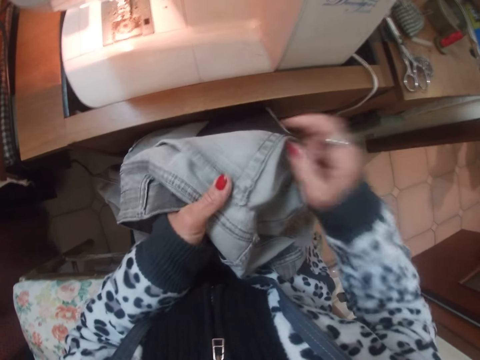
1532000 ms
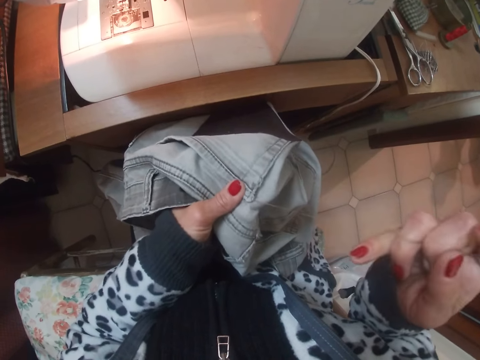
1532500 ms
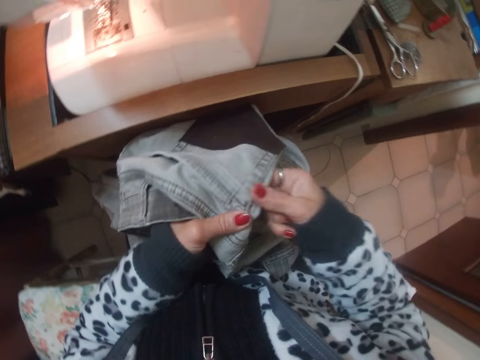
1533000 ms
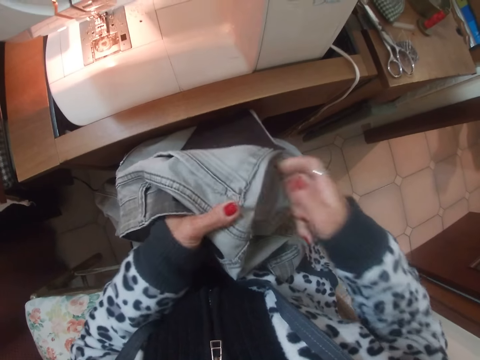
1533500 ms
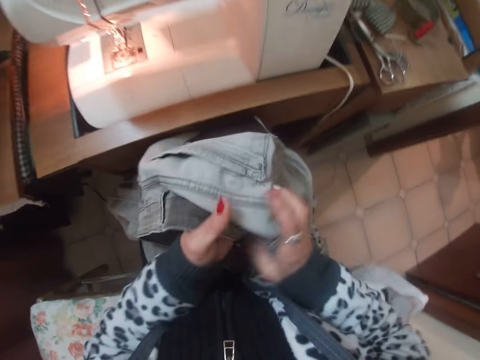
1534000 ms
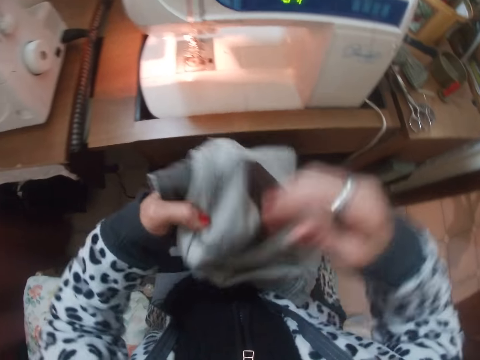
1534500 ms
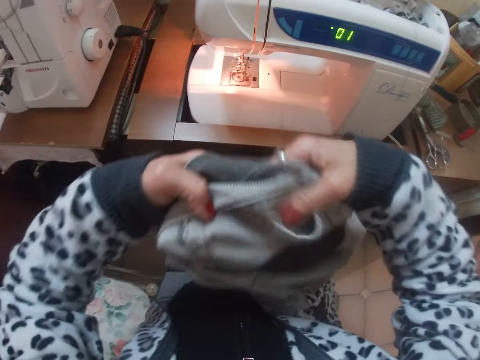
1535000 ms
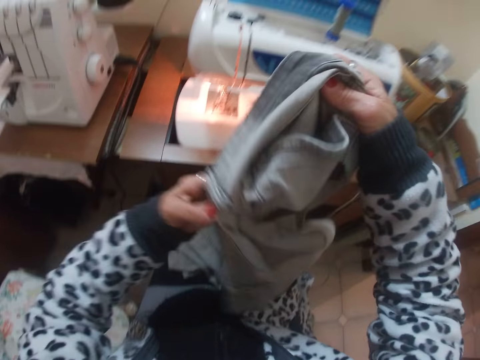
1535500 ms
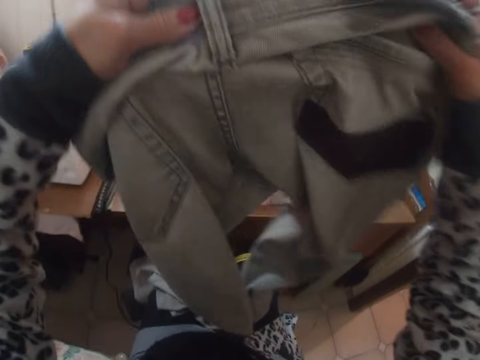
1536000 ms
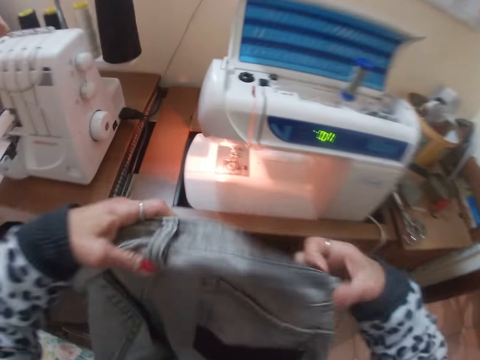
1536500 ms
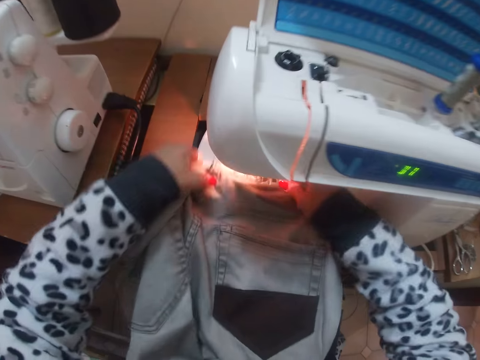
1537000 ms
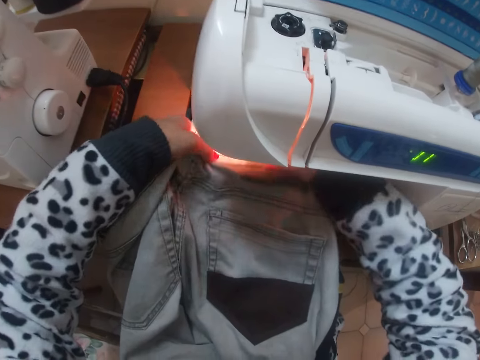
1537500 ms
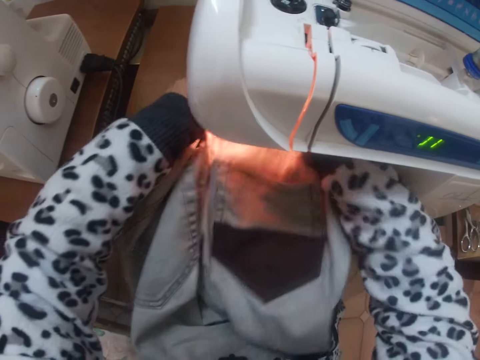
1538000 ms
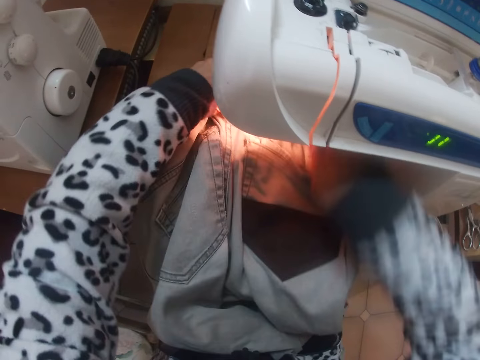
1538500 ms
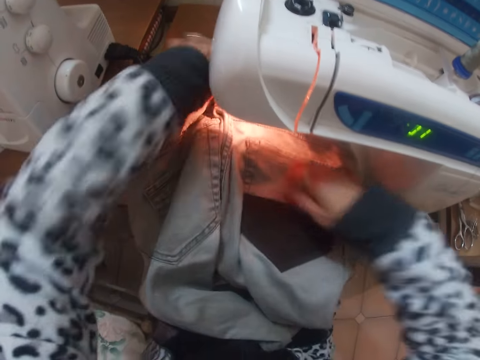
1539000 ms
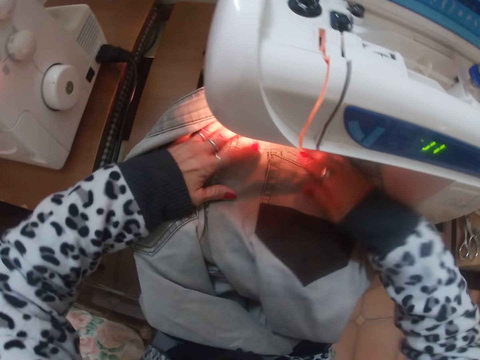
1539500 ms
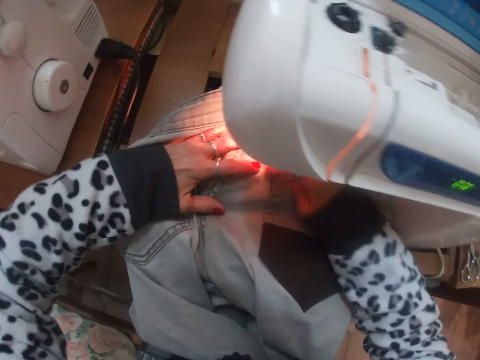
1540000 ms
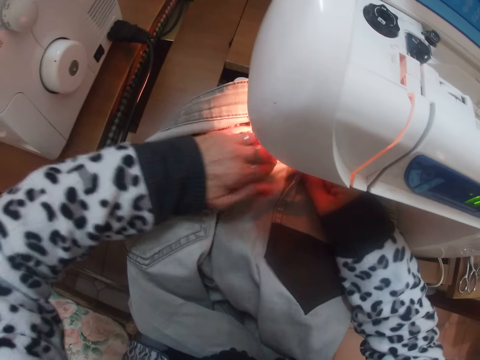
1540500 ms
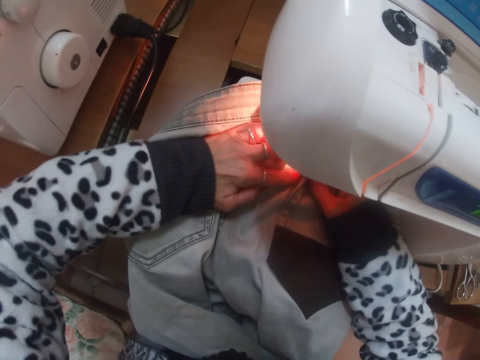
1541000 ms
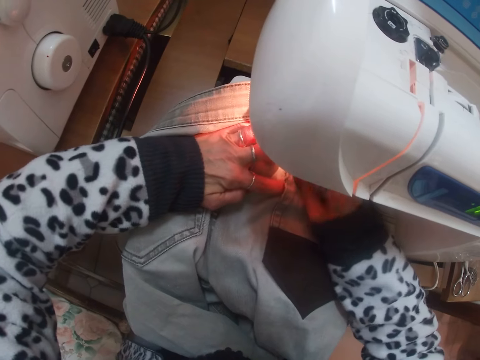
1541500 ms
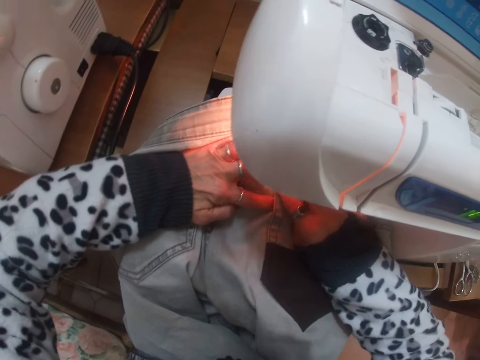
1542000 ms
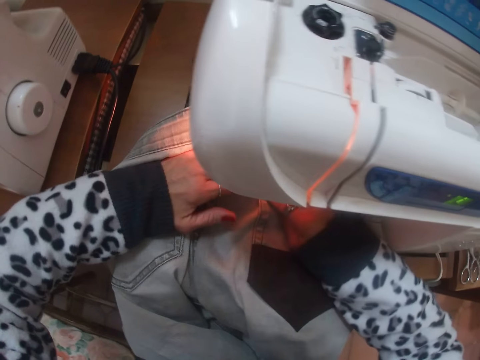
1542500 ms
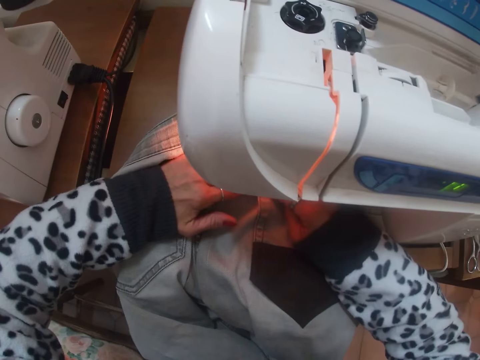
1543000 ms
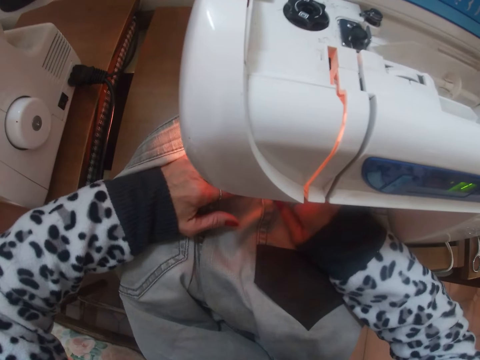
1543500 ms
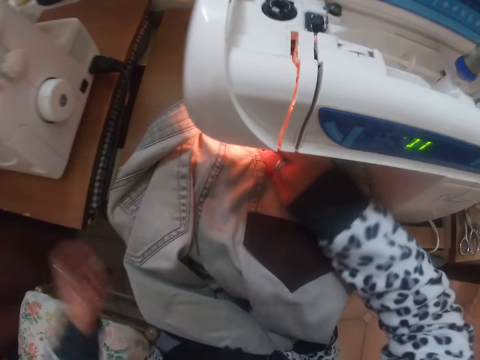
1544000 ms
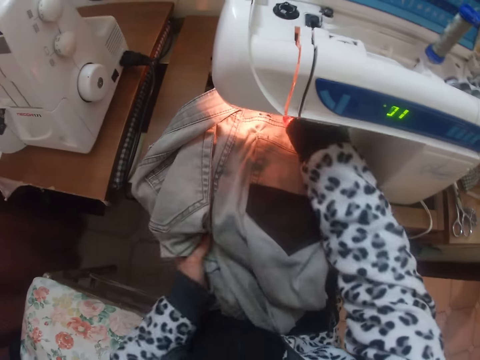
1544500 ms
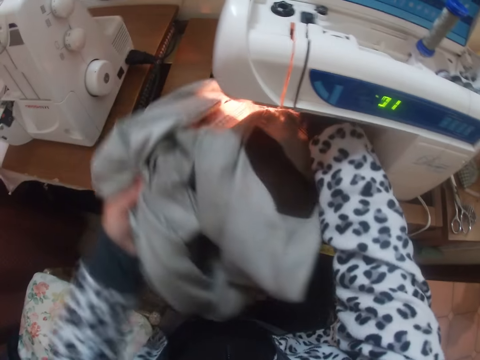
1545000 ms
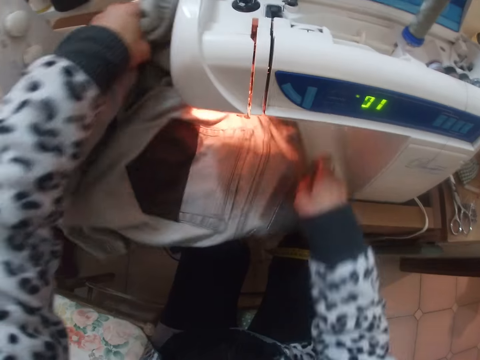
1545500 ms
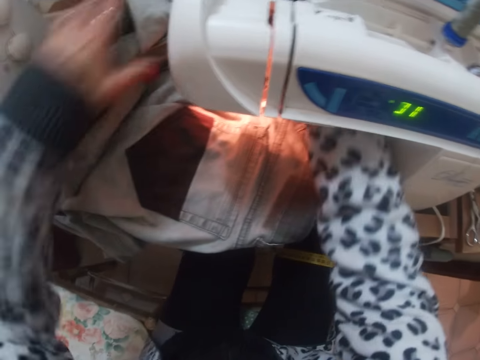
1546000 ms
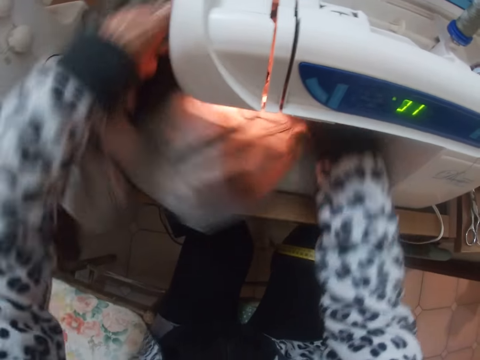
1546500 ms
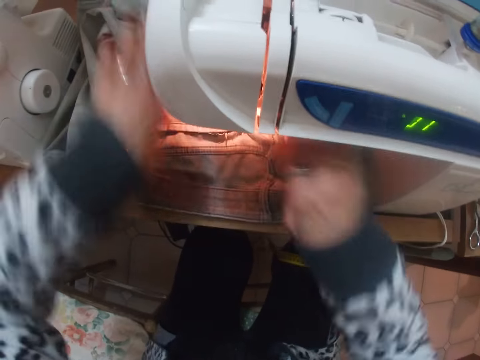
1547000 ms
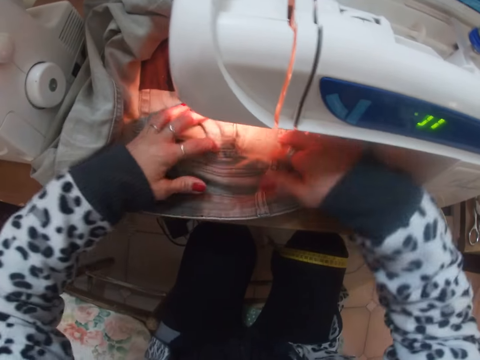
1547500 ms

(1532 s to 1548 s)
The camera wearer adjusts the cloth or pair of pants with her right hand briefly. She pulls the needle together with thread in her right hand. She adjusts the cloth with both hands briefly. She turns the cloth on her thighs with both hands. She raises the cloth with both hands. She places the cloth on the needle plate of a sewing machine with both hands. She adjusts the cloth on the needle plate of the sewing machine with both hands. She spreads the pair of pants on the sewing machine. She turns the cloth on the needle plate of the sewing machine with both hands.

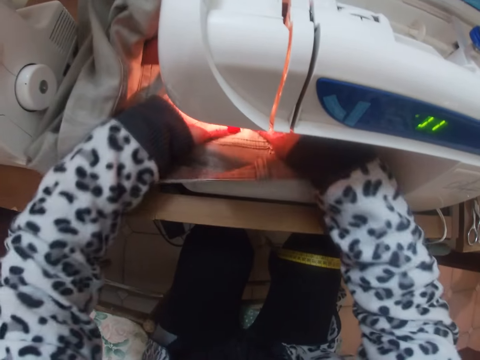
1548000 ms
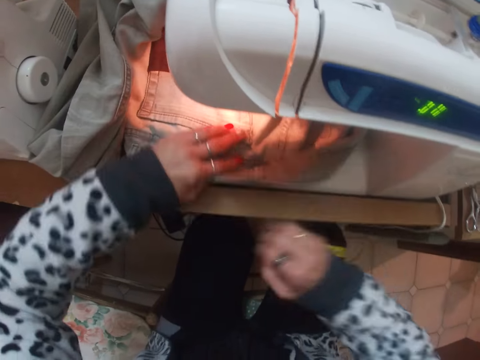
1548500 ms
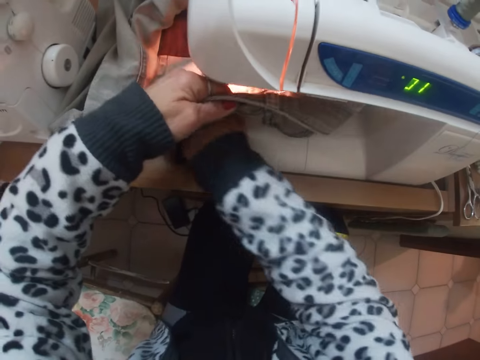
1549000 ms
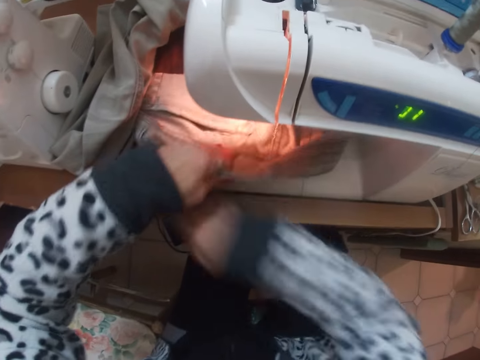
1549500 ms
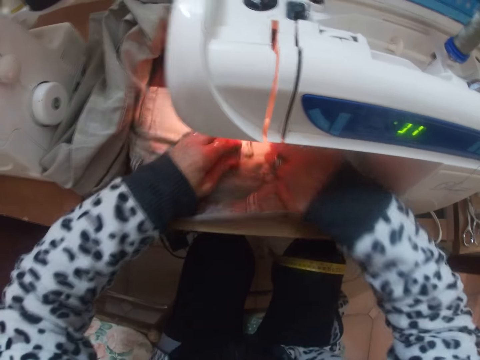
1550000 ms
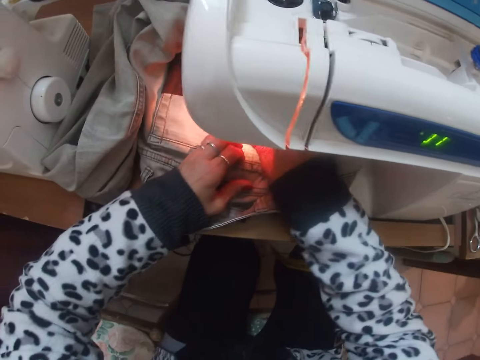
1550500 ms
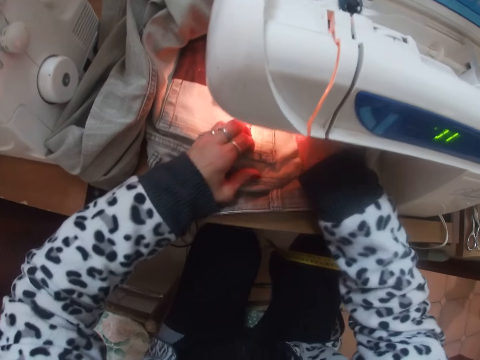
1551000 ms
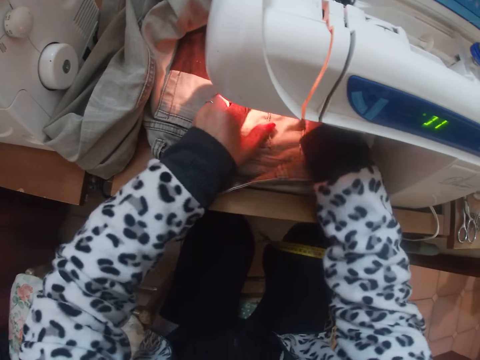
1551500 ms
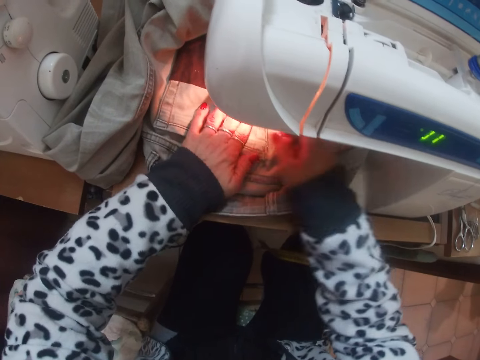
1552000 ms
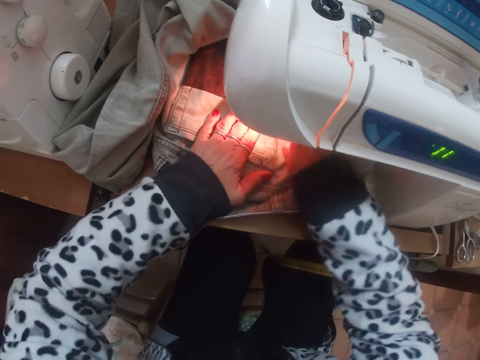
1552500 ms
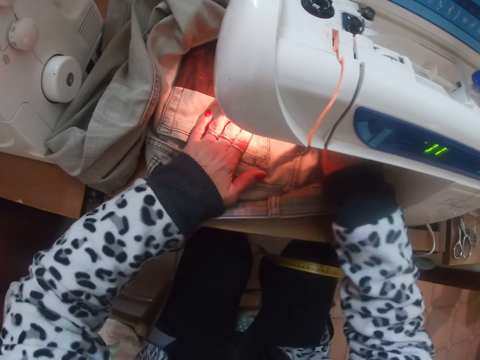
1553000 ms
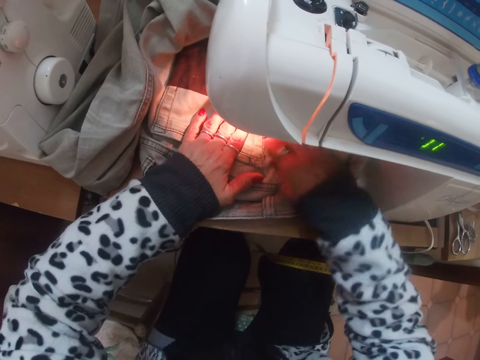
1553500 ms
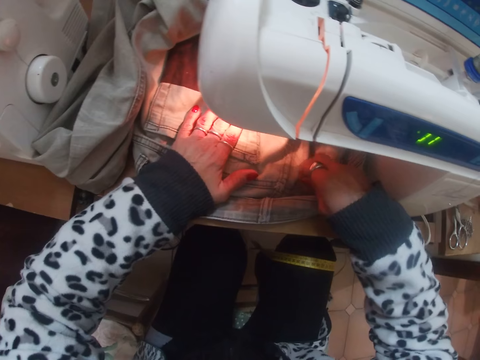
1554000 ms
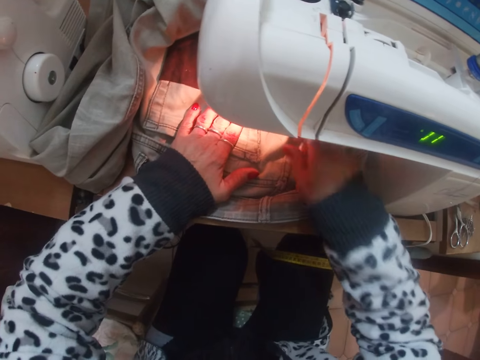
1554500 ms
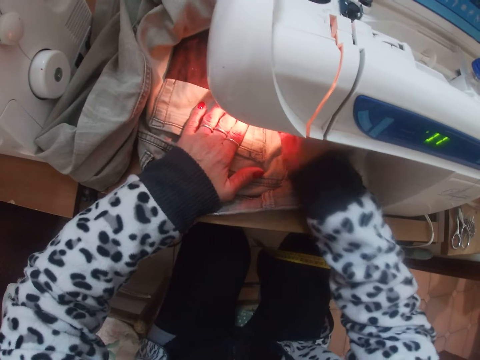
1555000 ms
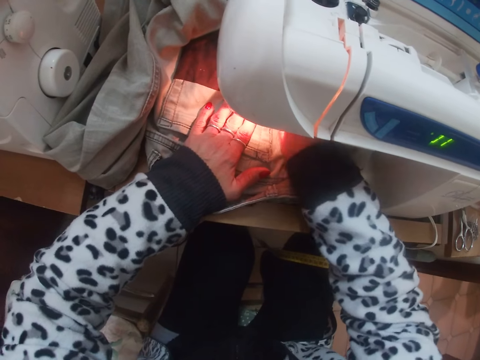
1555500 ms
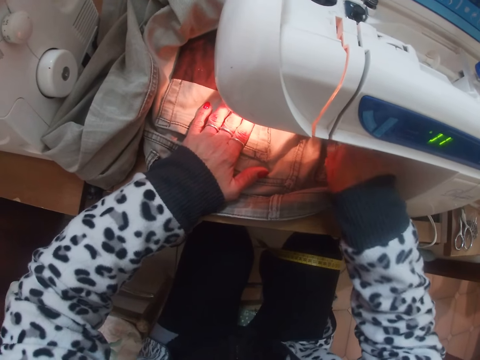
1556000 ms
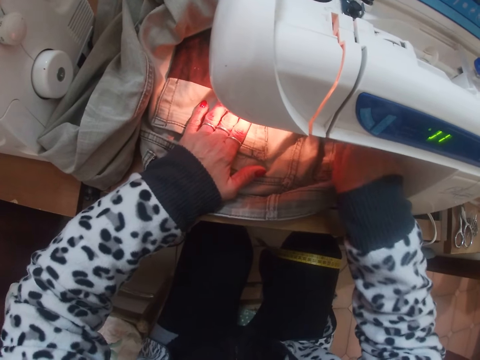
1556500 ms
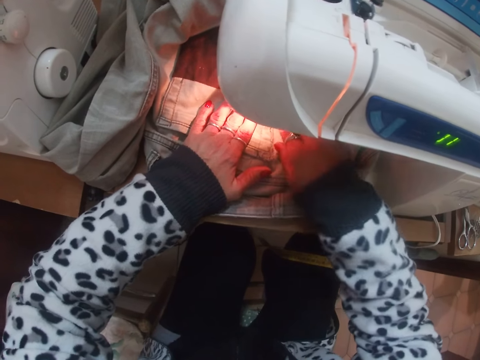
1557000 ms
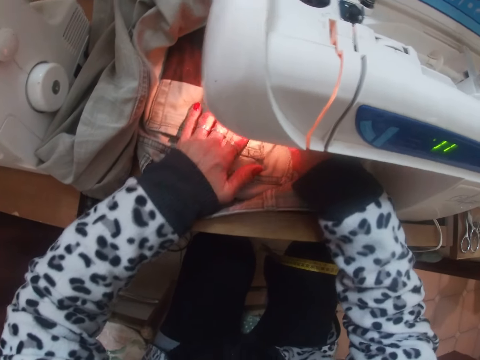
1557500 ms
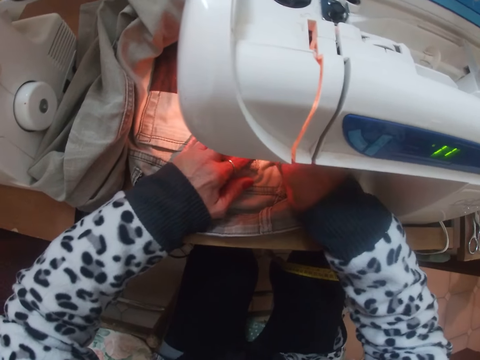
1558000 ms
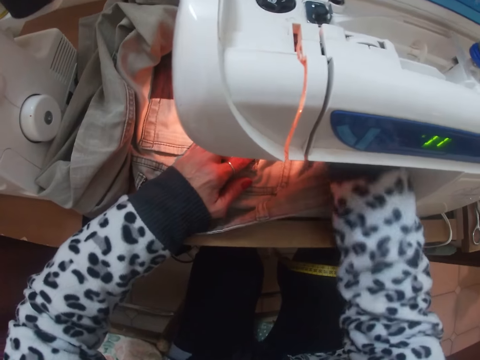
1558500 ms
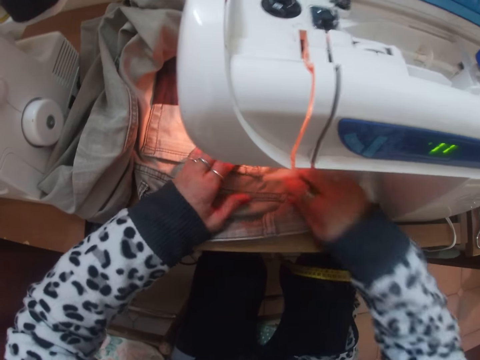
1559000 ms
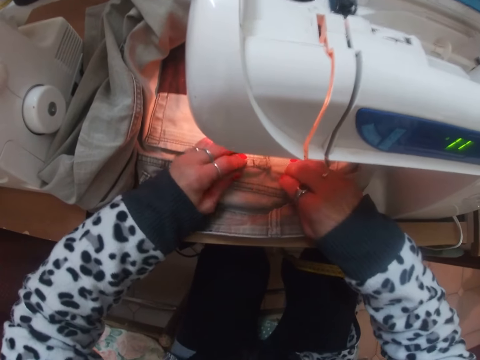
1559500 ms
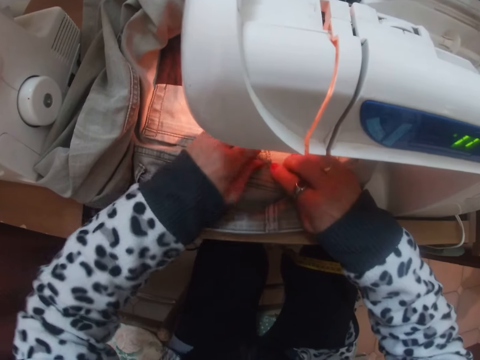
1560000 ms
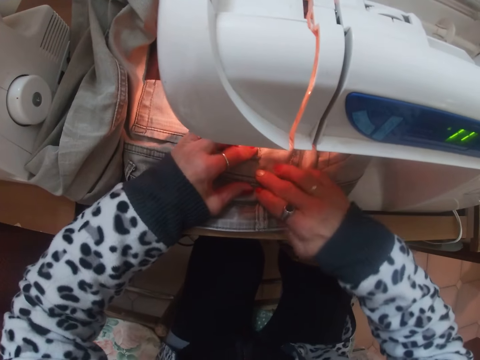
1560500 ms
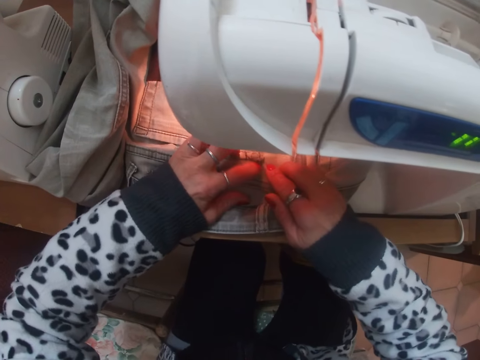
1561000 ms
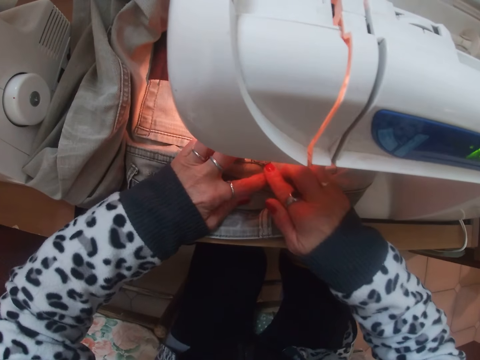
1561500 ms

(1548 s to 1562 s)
The camera wearer sets the cloth on the needle plate of the sewing machine with both hands. She straightens a pair of pants. She adjusts a thread in the sewing machine with her right hand. She sets the cloth on the needle plate of the sewing machine with both hands.
